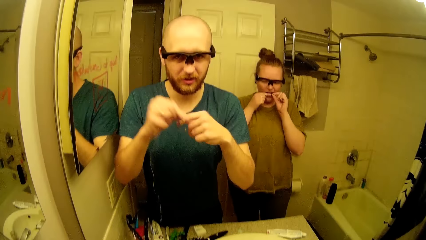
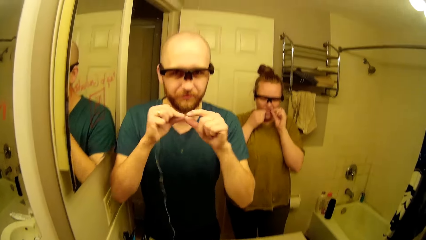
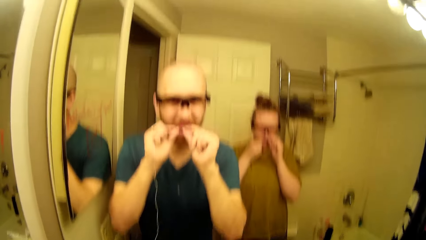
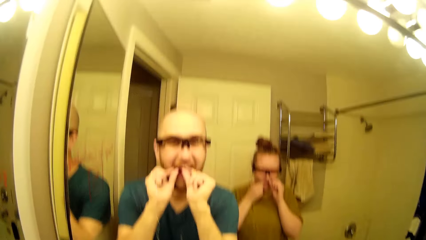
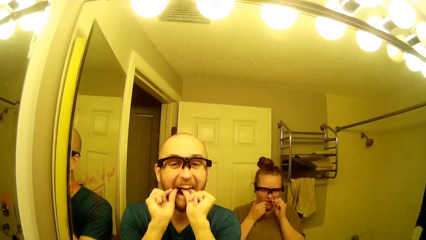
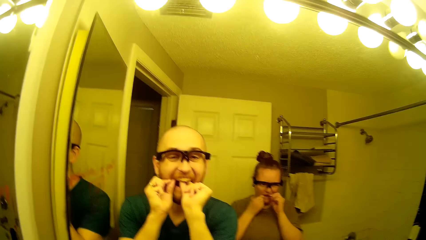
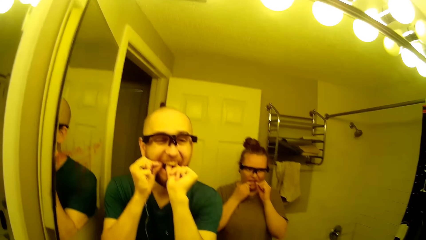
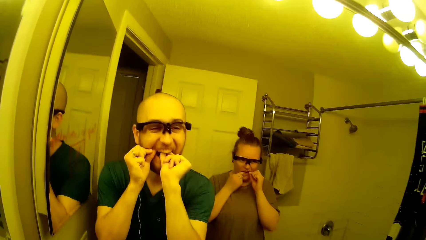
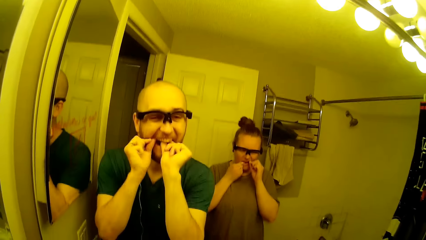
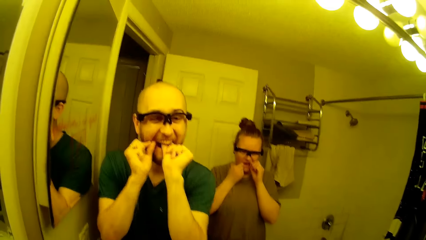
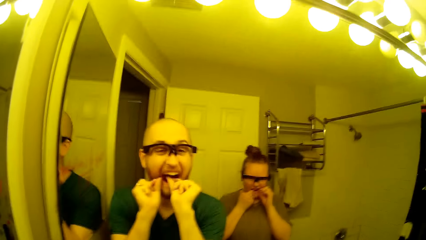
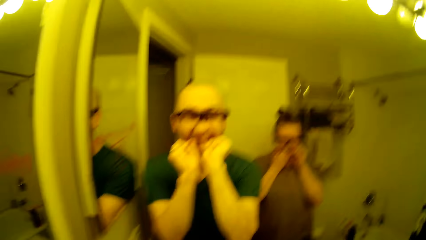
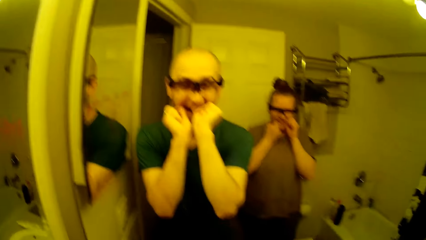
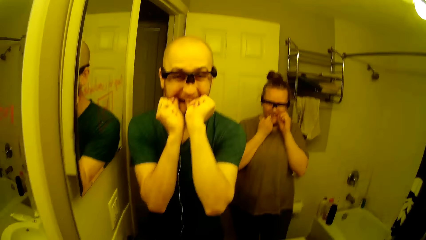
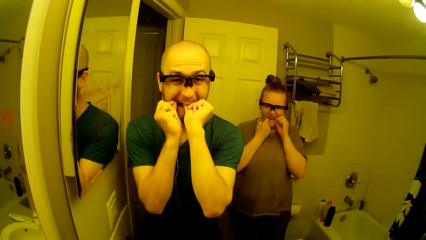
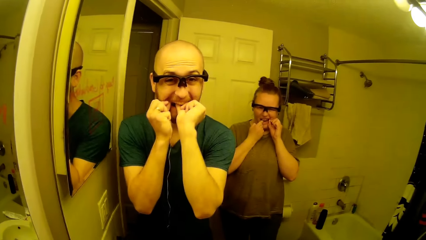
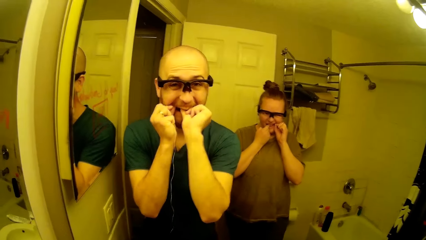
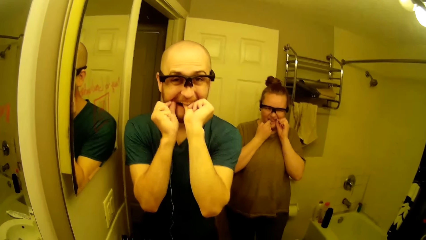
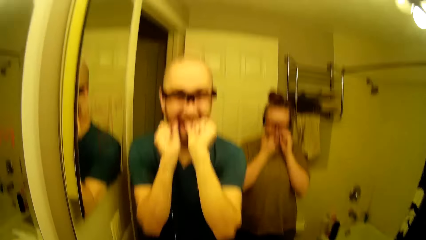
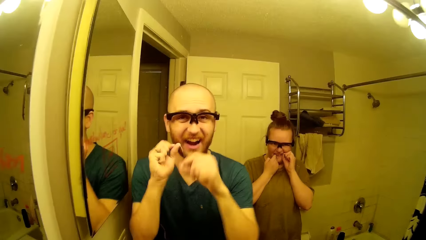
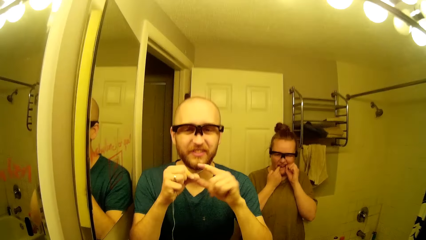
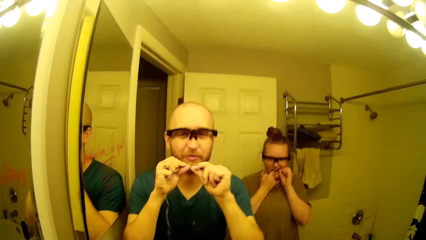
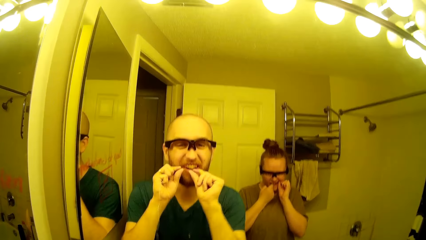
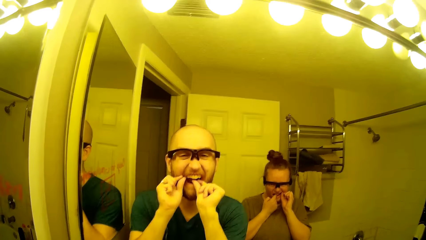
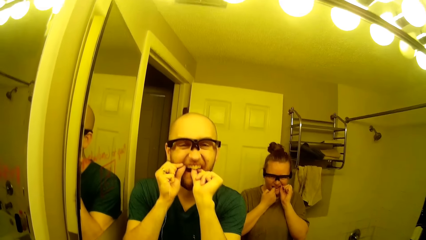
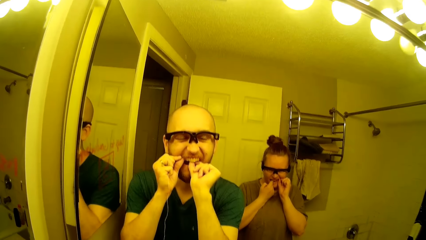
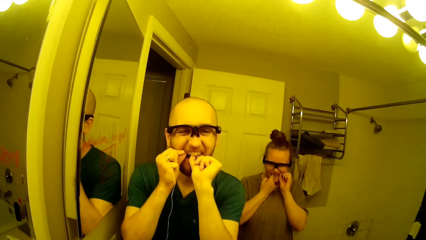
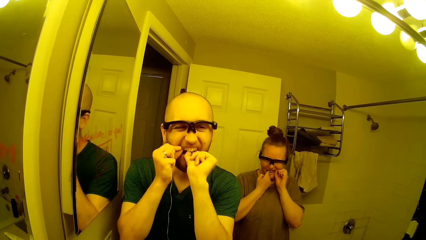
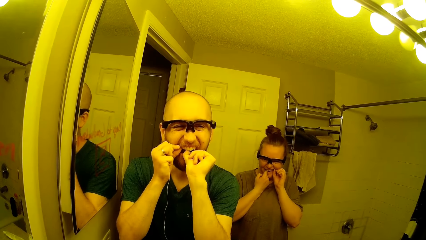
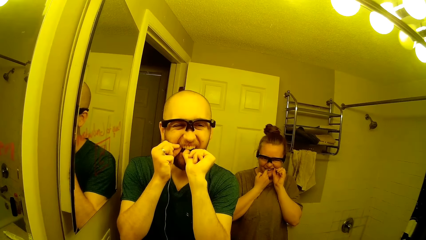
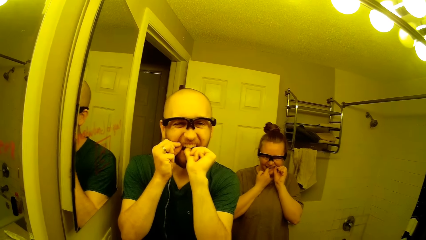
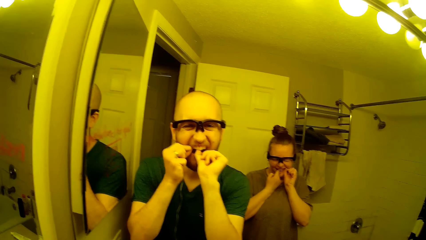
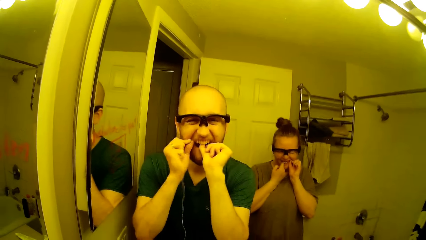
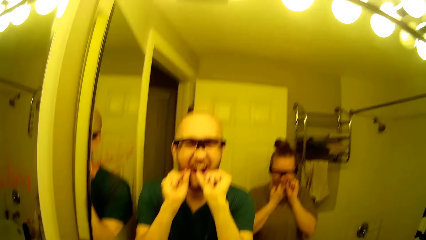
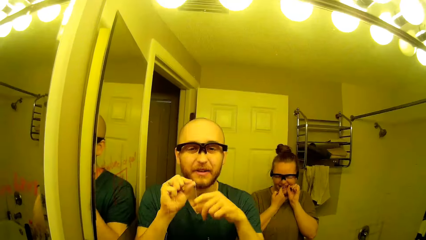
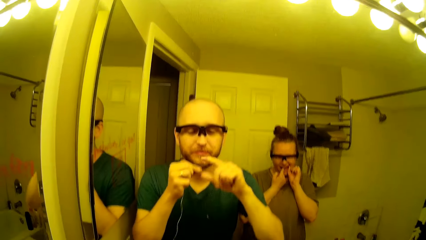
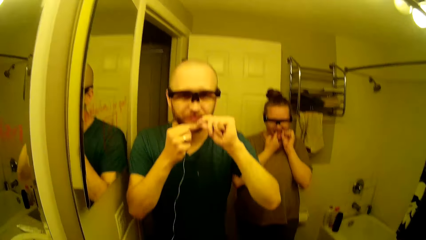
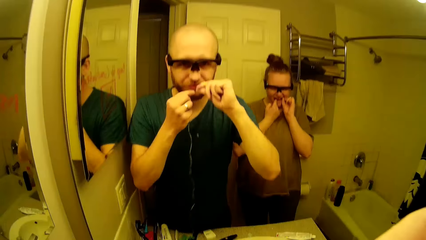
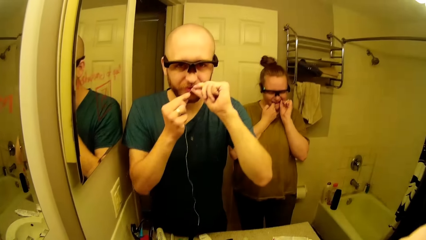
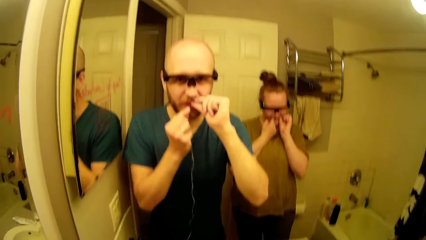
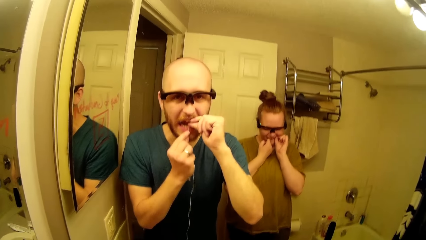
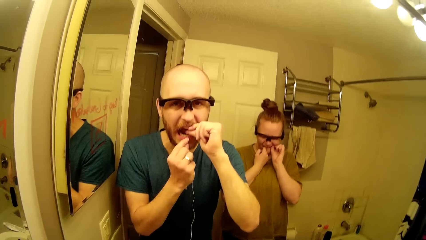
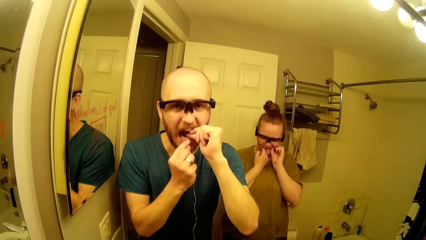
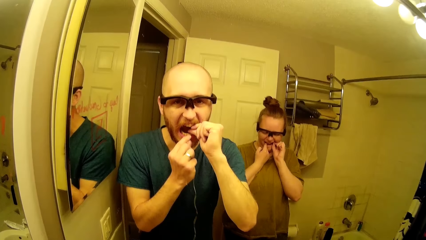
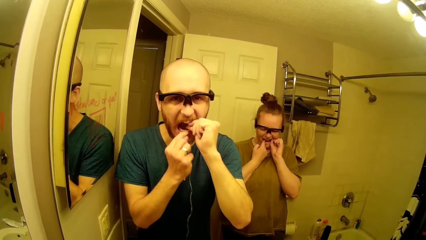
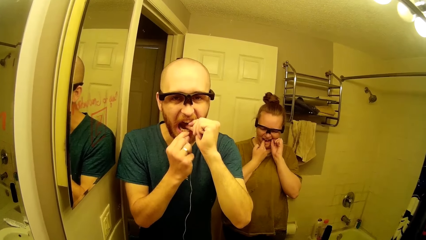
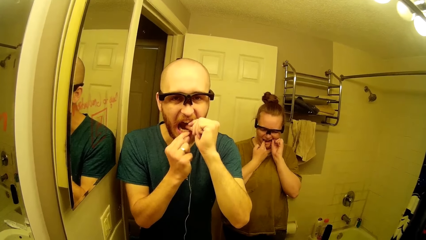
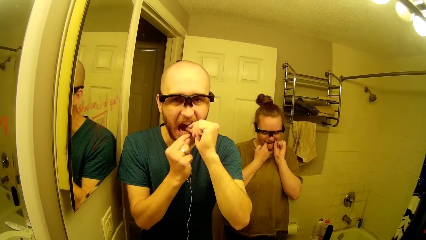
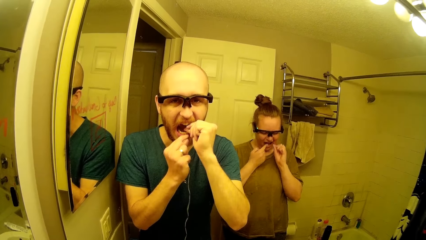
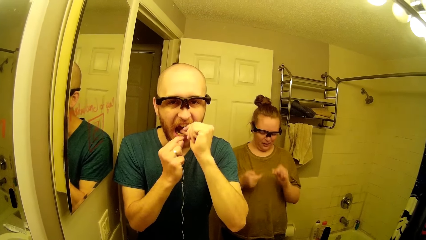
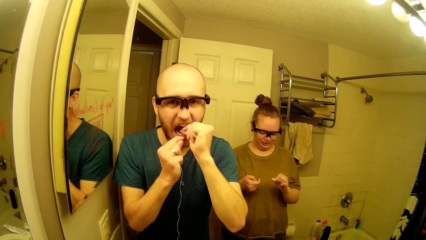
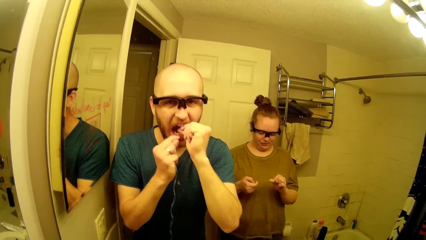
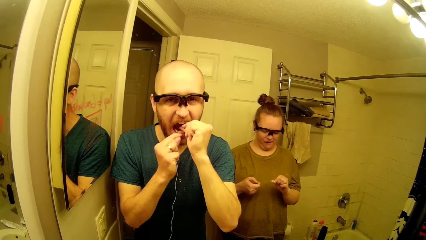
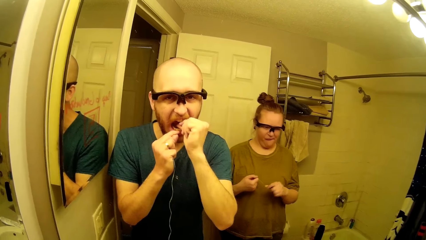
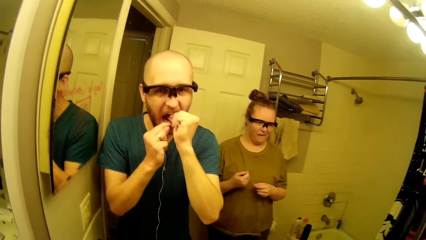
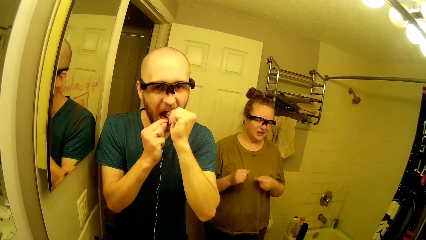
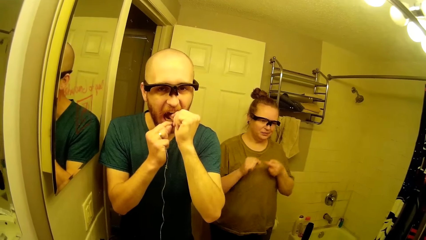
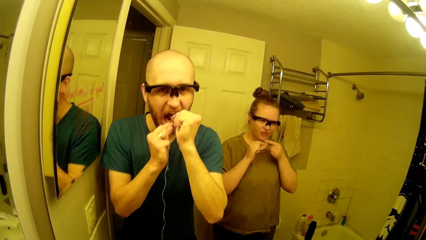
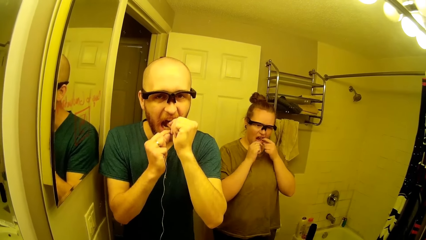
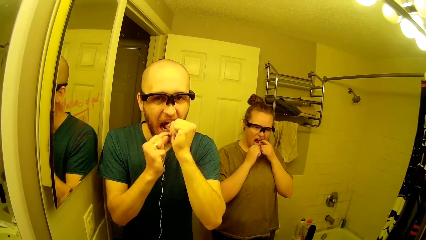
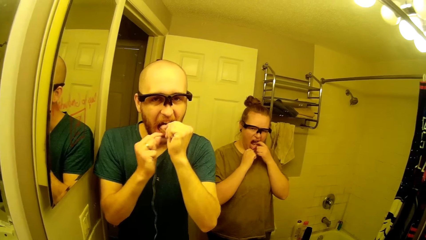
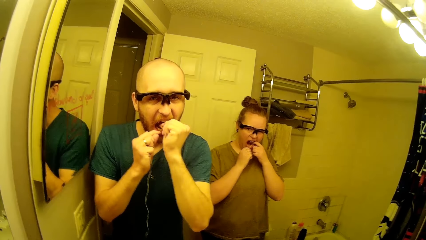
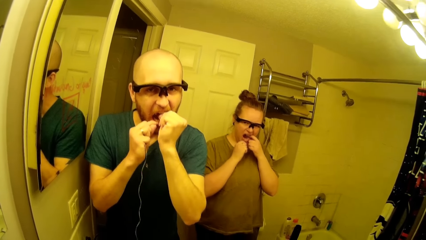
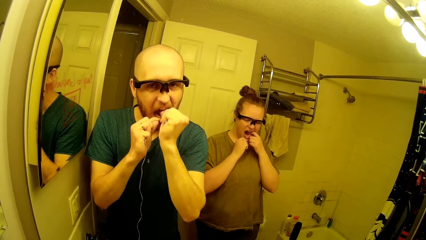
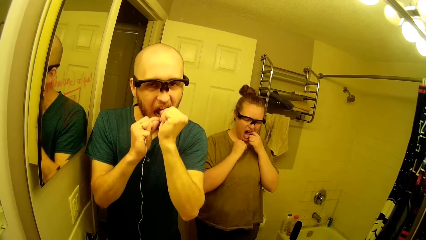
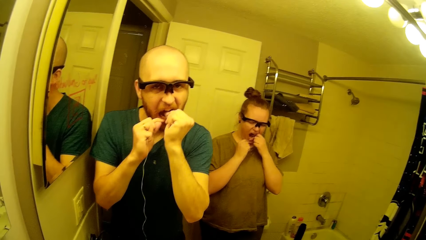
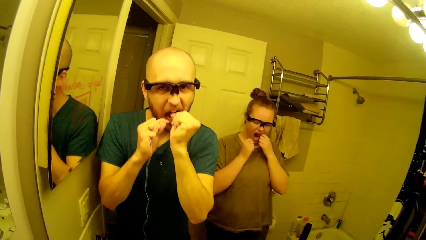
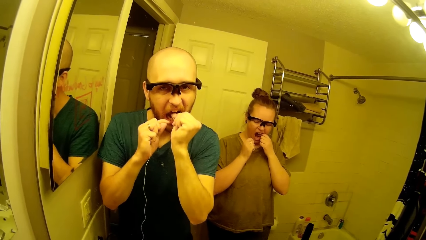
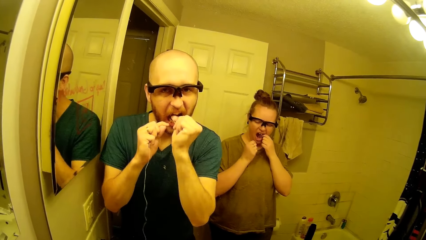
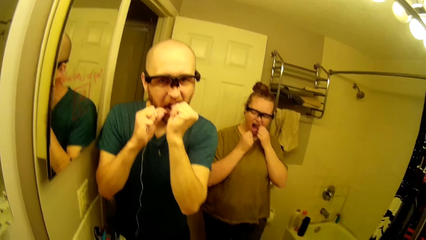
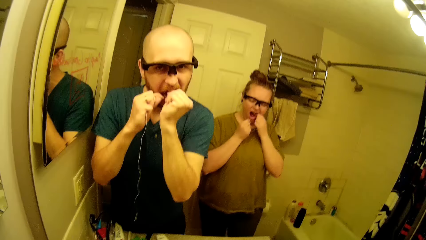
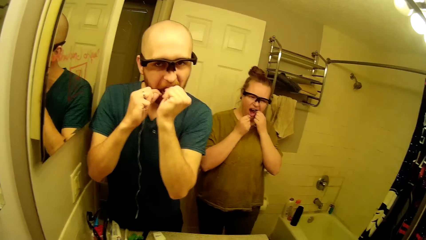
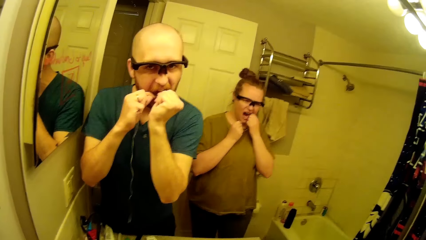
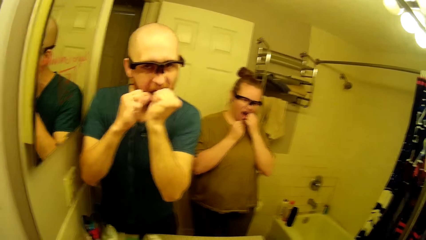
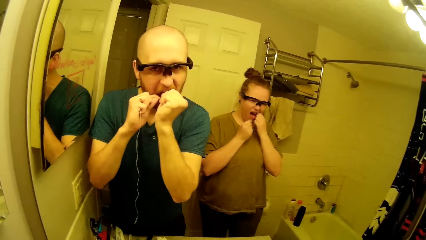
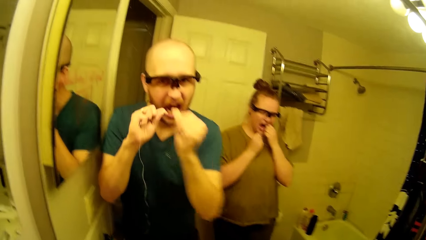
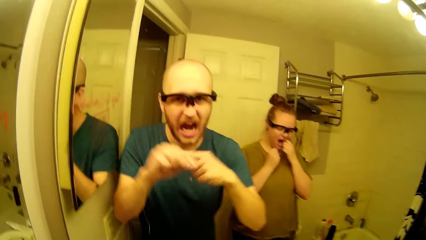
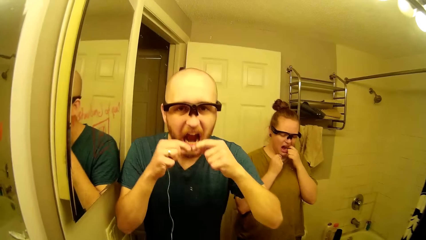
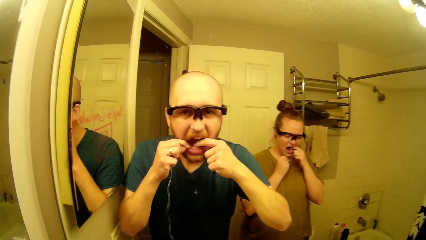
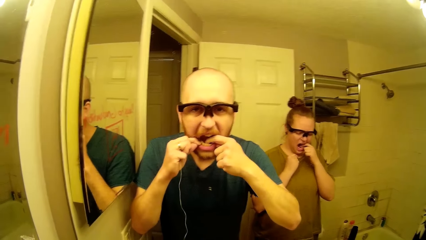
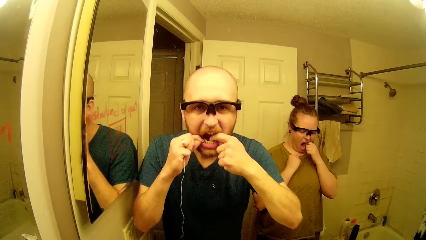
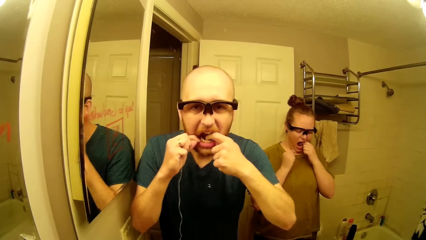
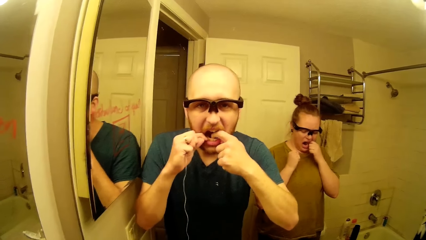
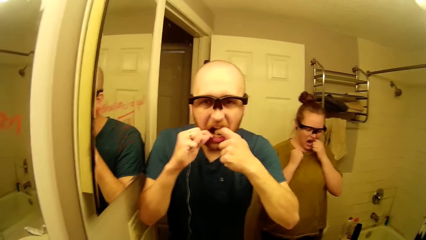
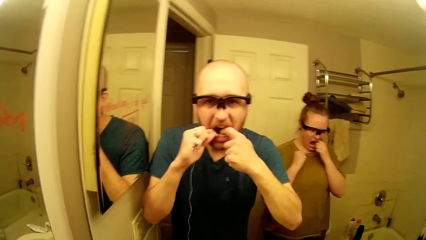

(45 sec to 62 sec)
The camera wearer twirls the floss strip in his hands. The woman cleans her teeth with the floss strip in her hands. The camera wearer cleans his teeth with the floss strip in his hands. He twirls the floss strip in his hands. He cleans his teeth with the floss strip in his hands. He twirls the floss strip in his hands. He cleans his teeth with the floss strip in his hands. The woman twirls the floss strip in her hands. The woman cleans her teeth with the floss strip in her hands. The camera wearer twirls the floss strip in his hands.
